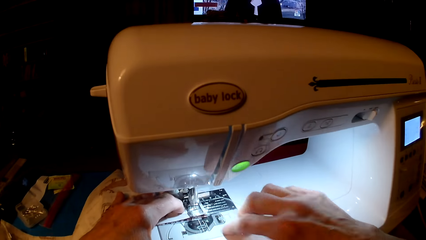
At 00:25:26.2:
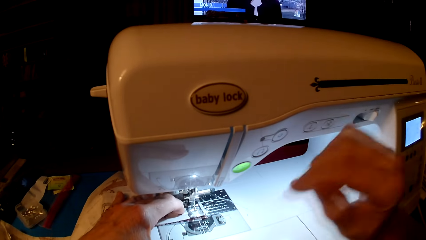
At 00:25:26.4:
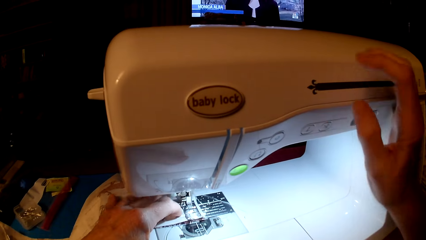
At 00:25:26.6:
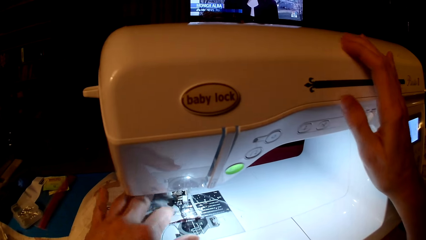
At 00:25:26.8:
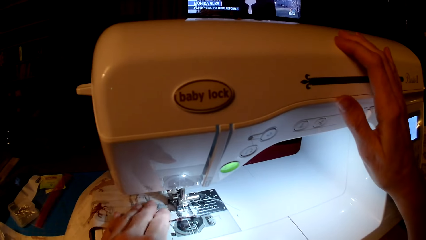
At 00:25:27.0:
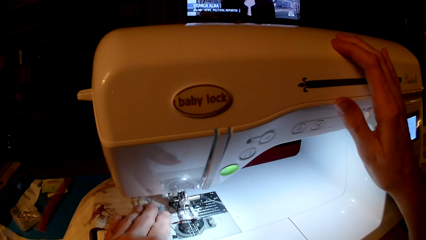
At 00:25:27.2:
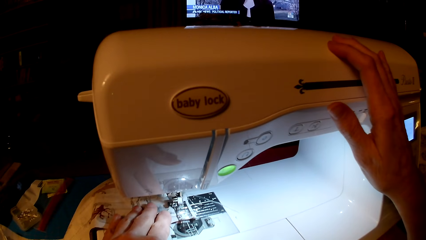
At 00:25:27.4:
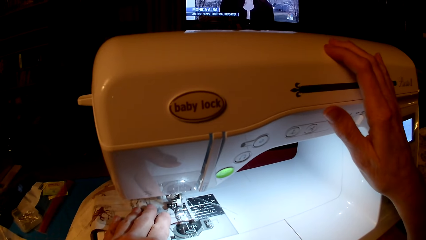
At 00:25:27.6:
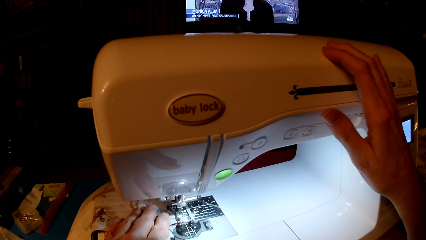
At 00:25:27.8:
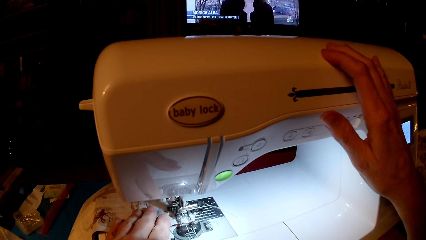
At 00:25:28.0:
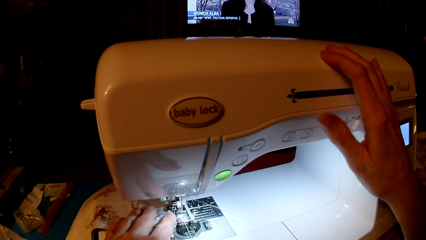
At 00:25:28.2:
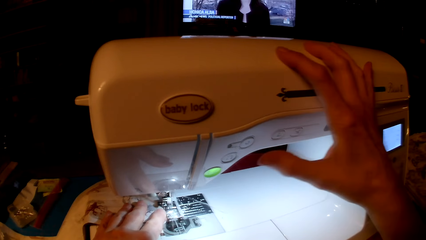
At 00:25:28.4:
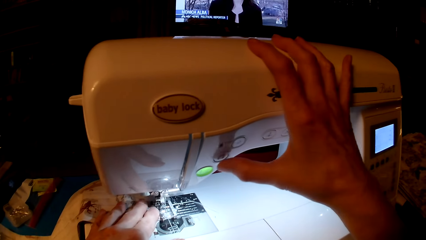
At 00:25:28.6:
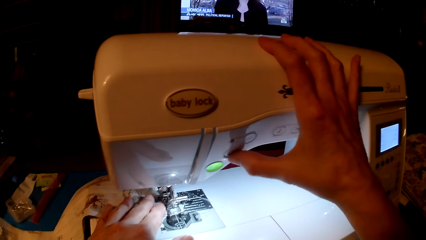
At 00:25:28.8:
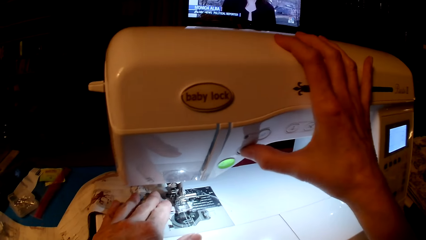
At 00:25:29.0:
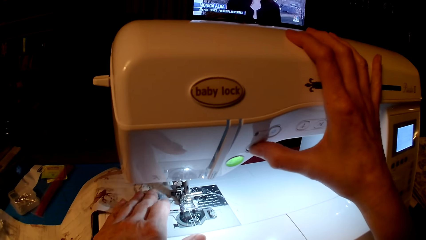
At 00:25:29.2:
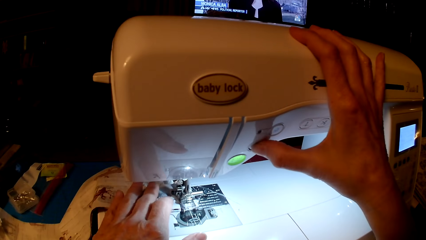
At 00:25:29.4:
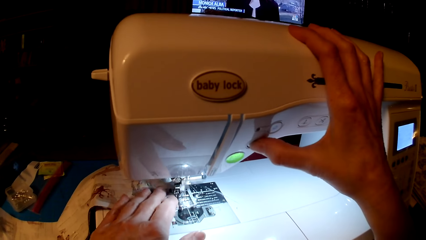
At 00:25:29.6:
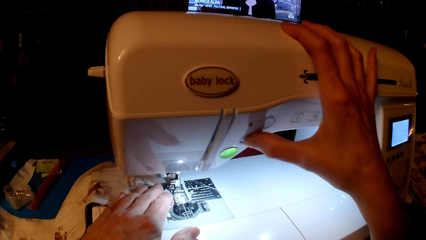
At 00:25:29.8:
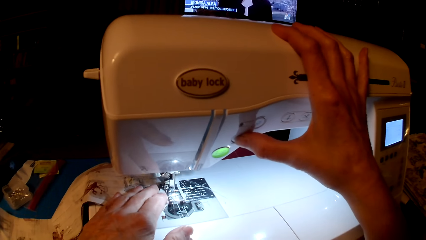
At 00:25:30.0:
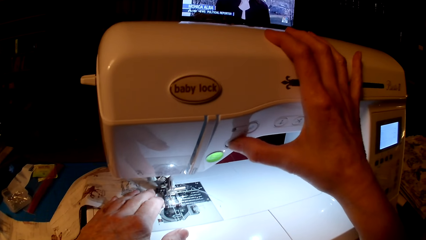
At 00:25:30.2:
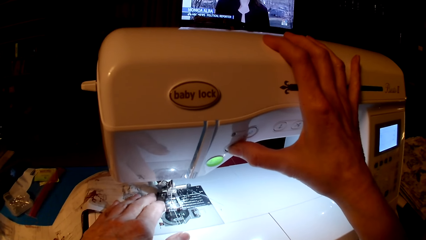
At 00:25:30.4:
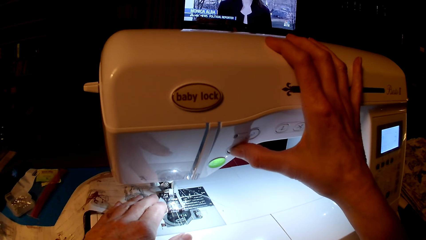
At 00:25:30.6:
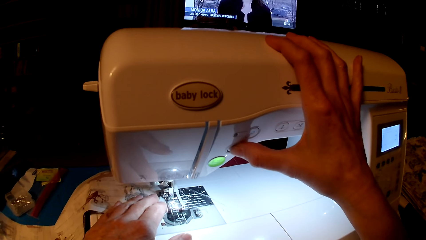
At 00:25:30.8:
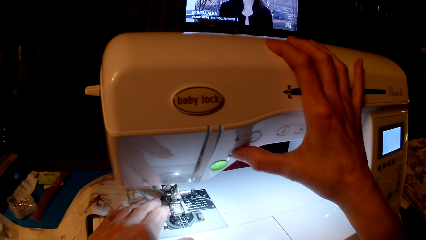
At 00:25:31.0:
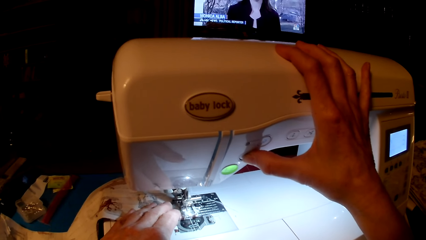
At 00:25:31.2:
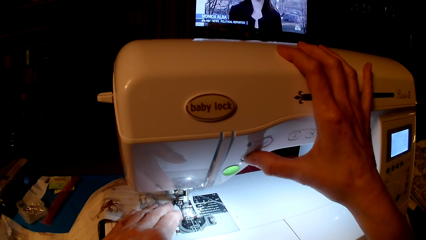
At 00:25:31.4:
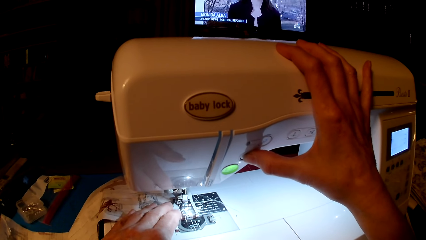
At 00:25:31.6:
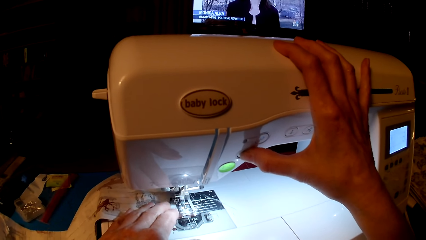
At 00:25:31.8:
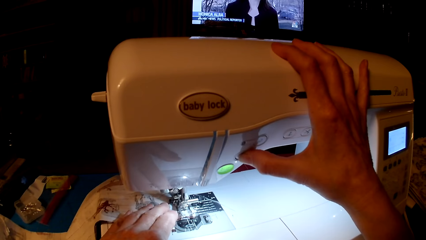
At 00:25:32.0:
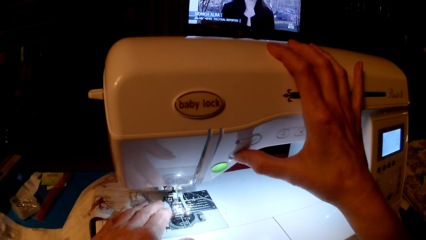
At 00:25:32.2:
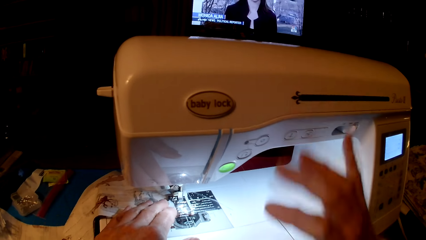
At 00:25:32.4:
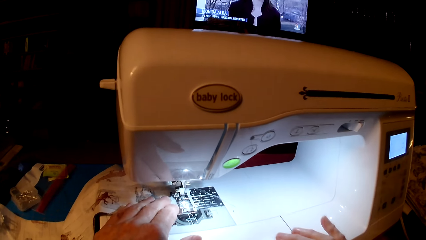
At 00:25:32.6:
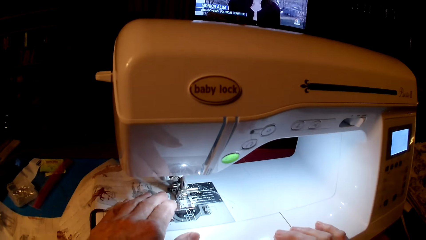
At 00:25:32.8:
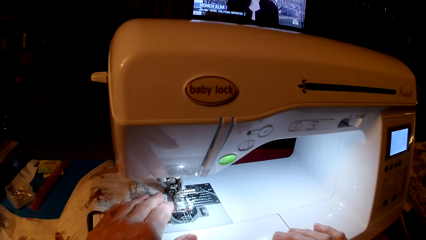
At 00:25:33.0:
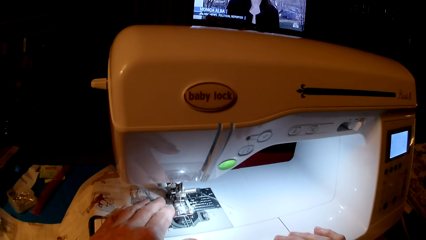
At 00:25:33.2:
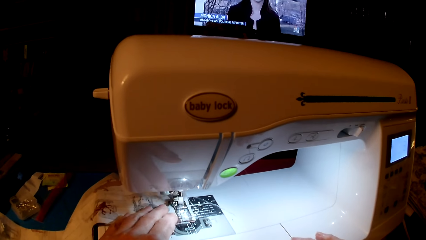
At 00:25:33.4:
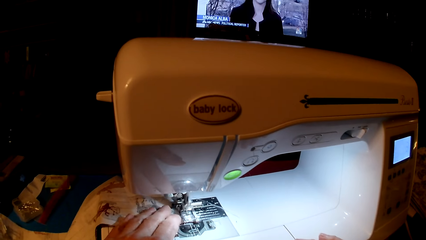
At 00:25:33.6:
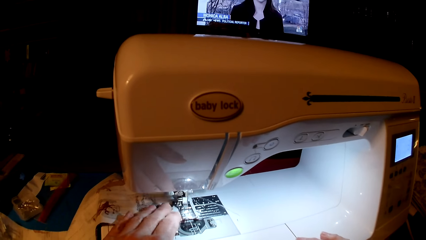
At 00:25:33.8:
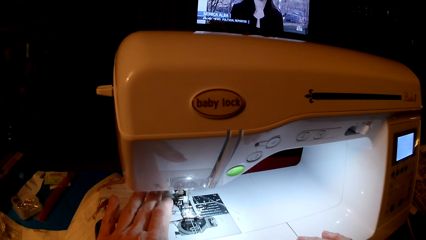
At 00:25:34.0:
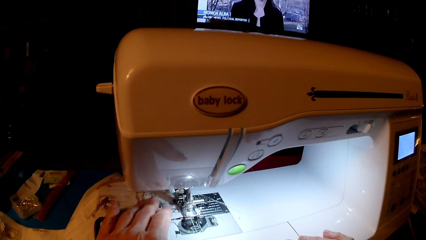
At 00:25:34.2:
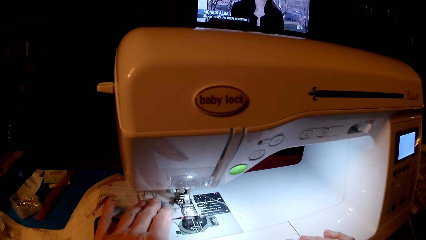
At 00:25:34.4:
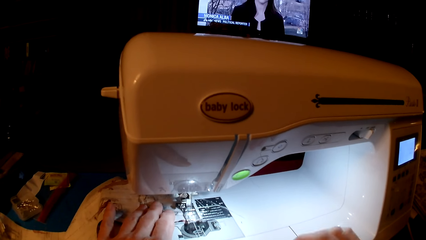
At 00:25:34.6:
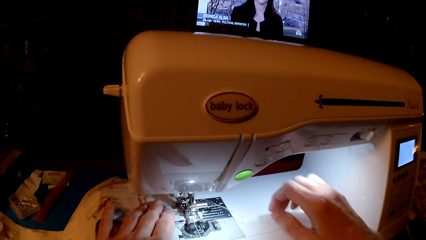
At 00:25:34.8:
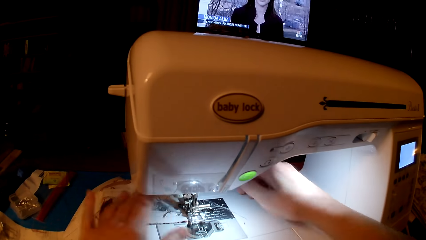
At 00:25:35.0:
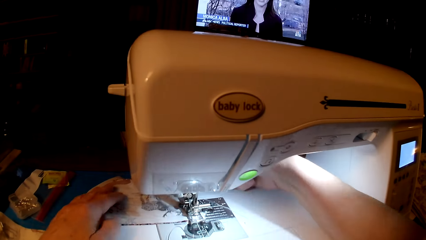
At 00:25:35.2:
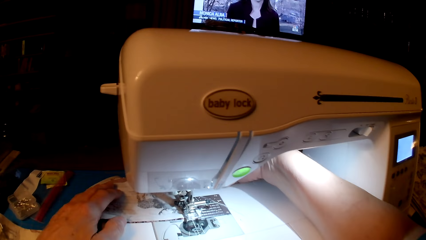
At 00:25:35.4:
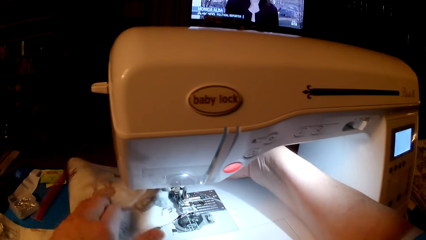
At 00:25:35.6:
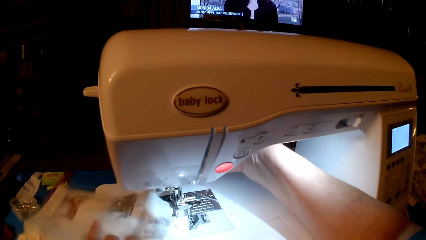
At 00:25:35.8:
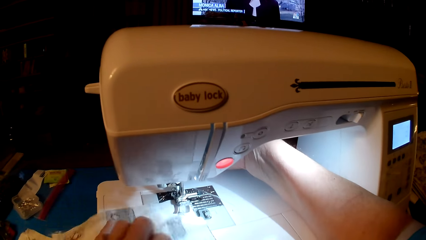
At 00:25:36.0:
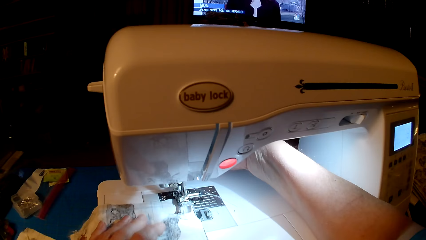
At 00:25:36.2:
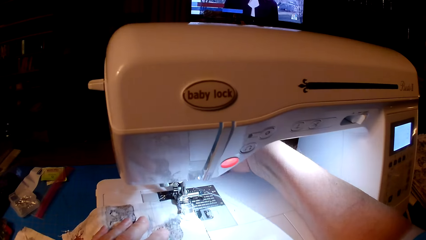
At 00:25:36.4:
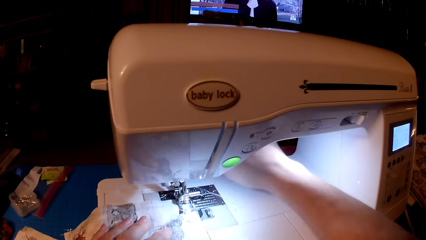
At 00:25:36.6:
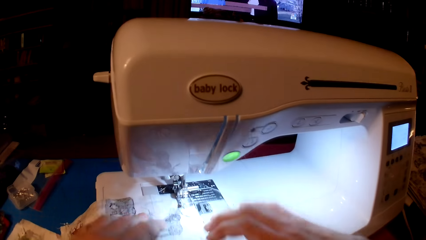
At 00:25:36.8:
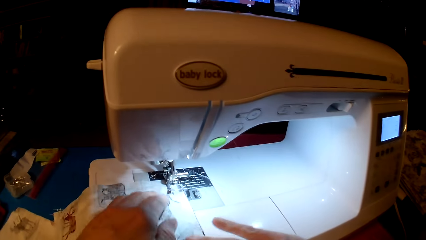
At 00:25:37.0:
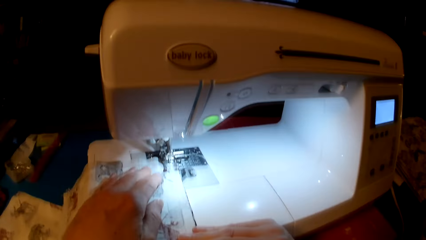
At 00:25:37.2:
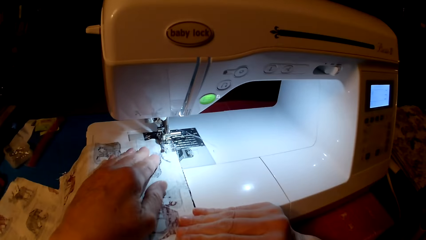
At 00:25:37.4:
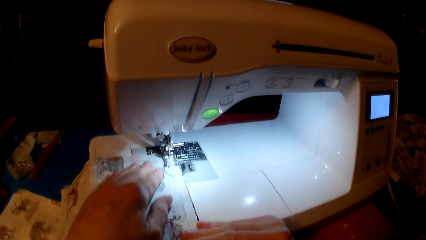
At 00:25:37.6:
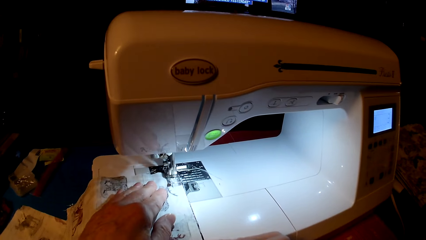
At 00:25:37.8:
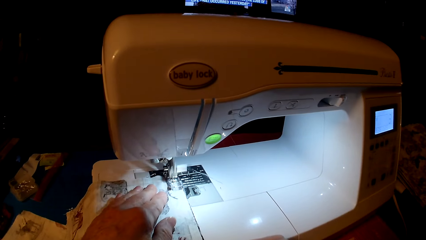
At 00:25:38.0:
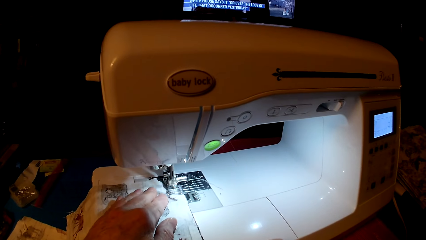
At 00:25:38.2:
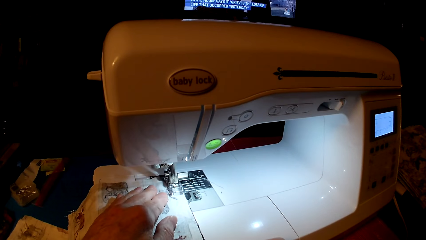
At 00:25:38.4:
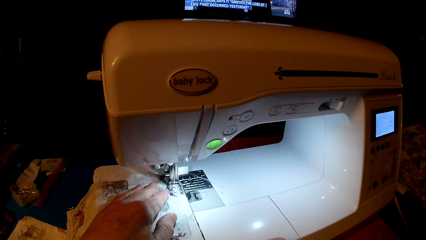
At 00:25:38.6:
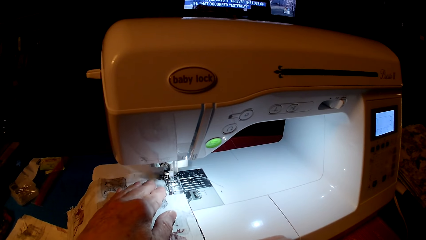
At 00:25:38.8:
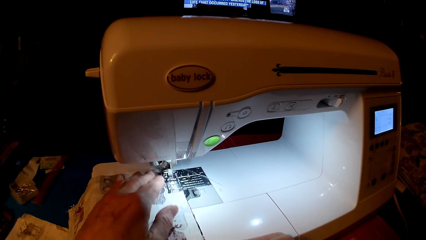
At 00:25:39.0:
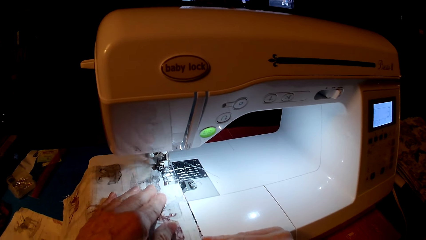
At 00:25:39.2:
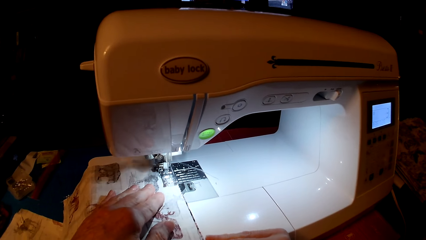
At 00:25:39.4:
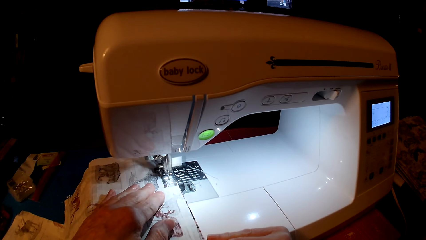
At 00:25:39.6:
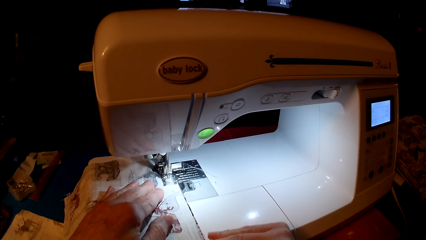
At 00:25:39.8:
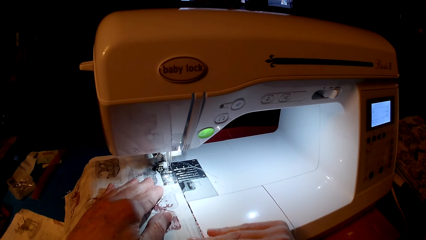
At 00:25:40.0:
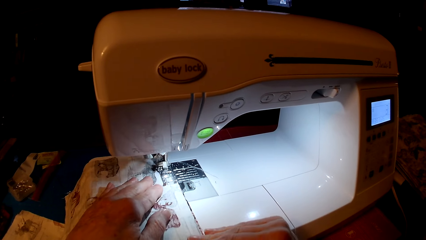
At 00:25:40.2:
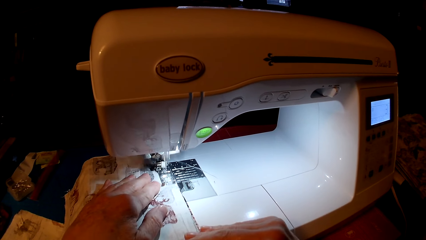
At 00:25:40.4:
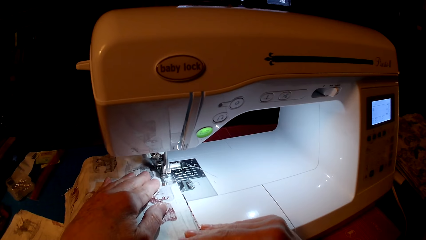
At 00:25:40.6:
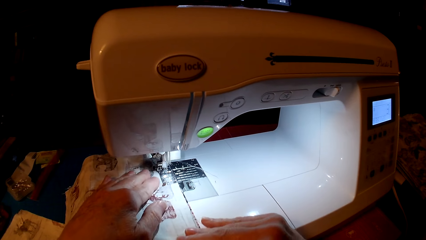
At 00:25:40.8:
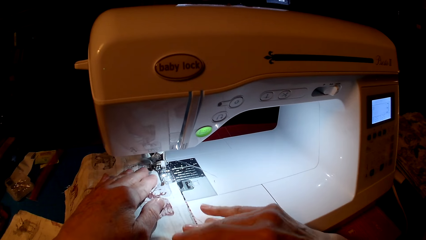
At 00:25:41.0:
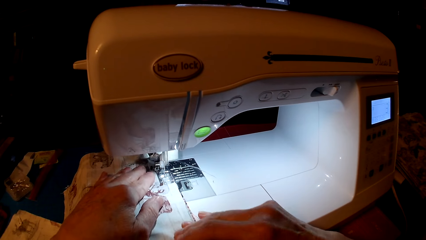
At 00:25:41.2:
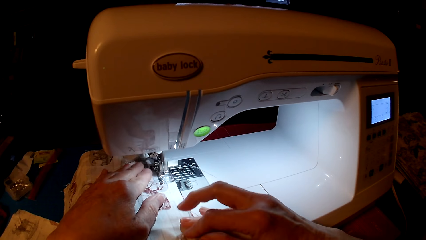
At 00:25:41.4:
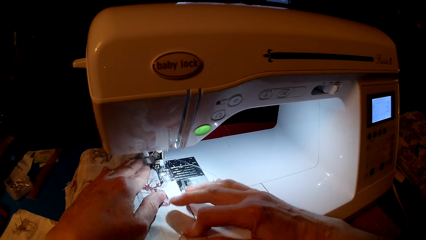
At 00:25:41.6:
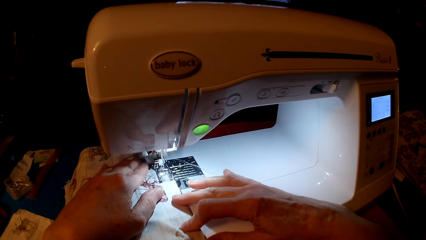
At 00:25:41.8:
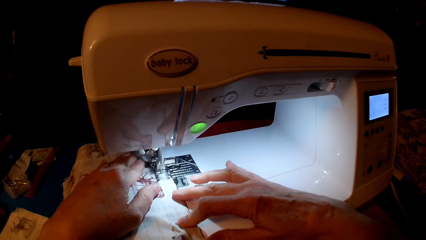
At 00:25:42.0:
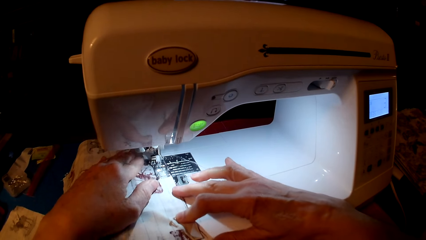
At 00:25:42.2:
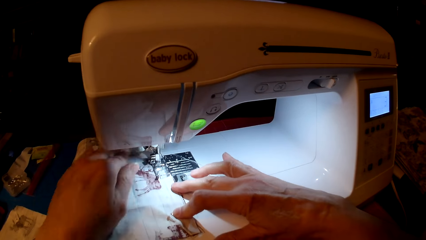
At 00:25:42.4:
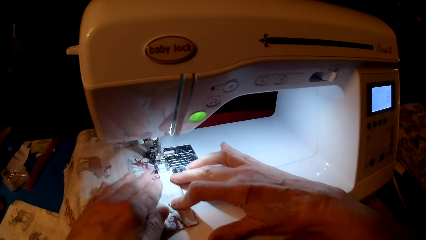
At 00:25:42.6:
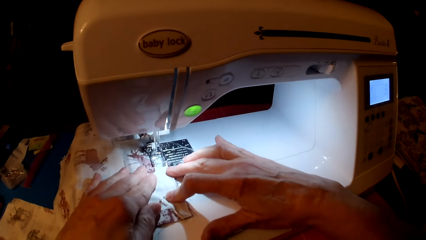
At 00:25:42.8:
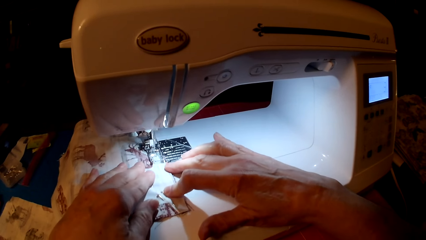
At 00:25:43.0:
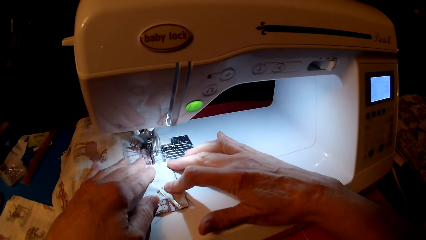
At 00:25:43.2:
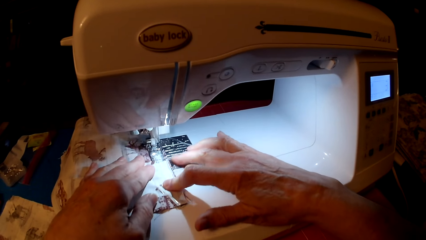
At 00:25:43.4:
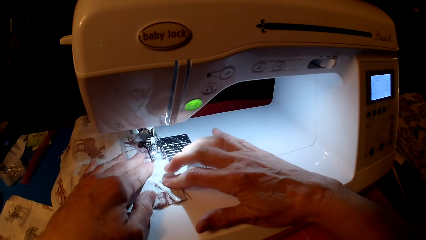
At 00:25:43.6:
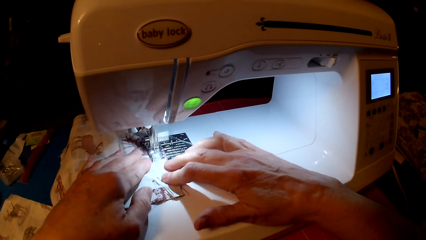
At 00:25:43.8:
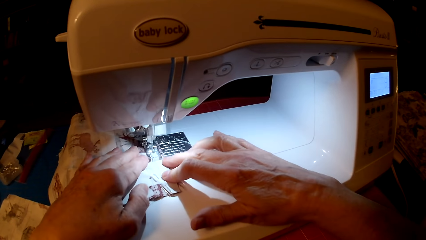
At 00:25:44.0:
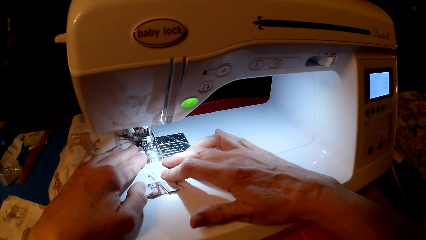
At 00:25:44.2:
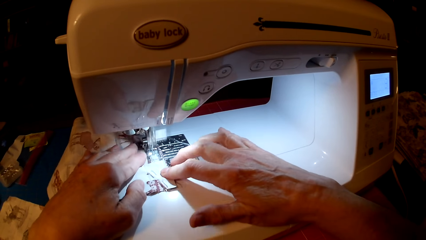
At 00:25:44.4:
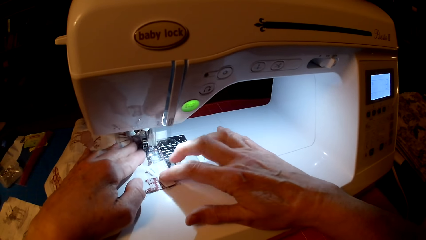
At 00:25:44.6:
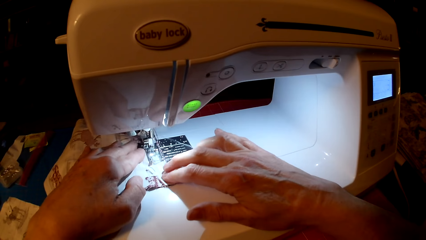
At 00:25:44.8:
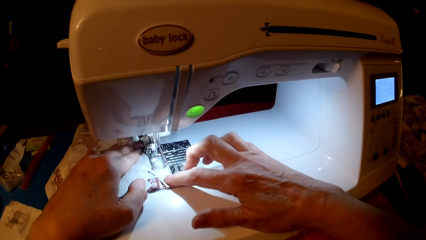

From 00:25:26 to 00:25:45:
The camera wearer presses the speed button. They turn the piece of cloth. They sew the piece of cloth.
